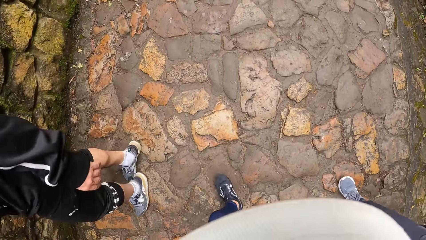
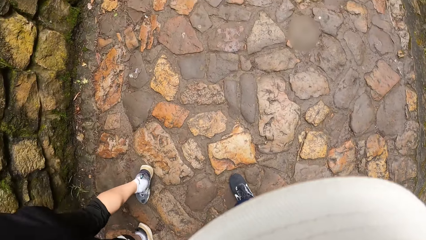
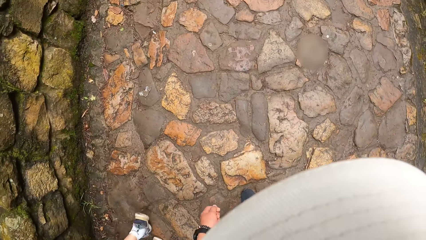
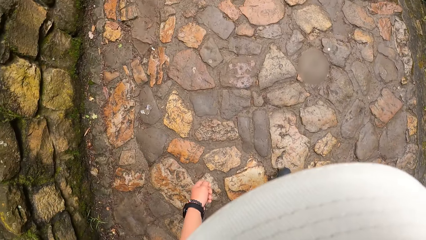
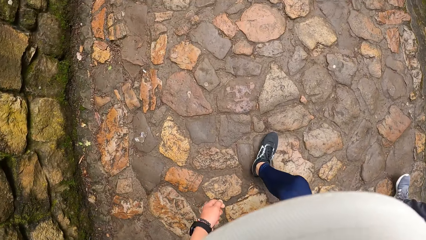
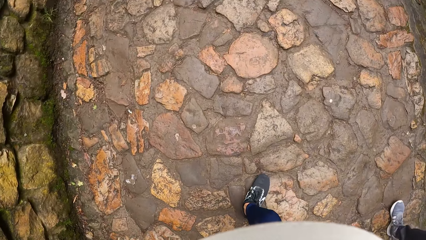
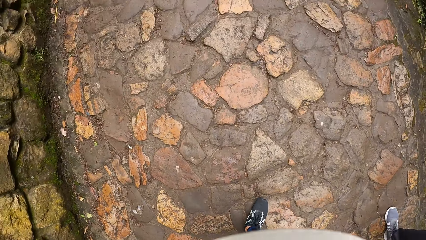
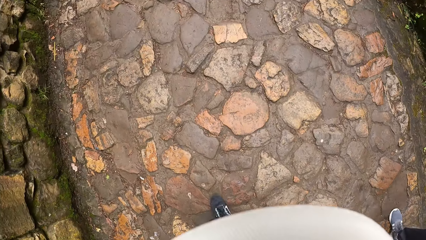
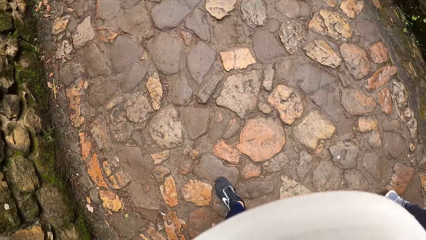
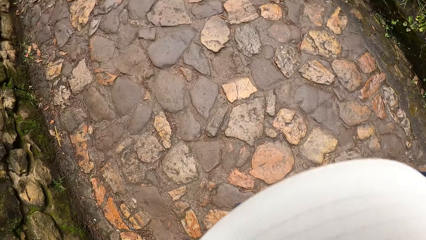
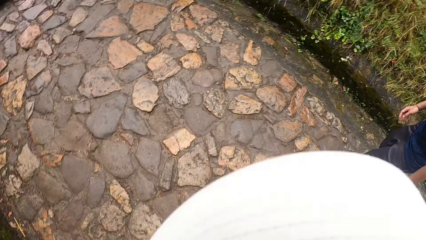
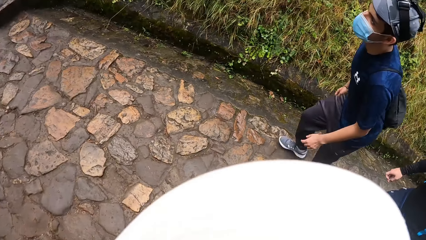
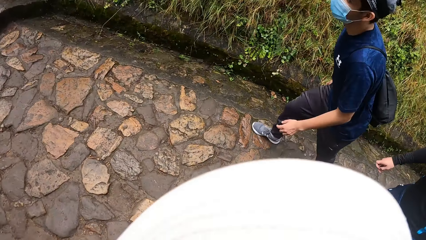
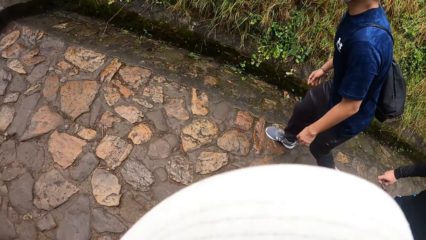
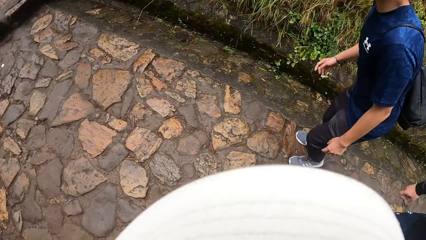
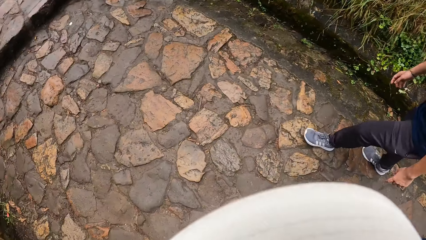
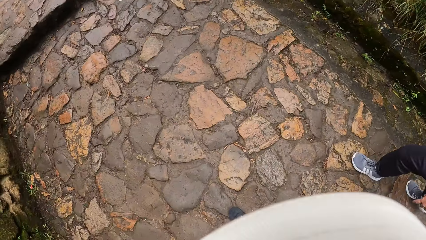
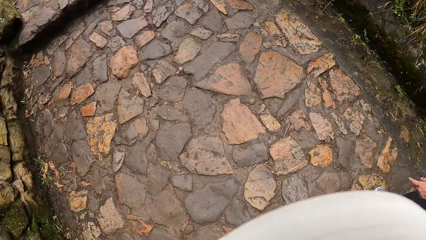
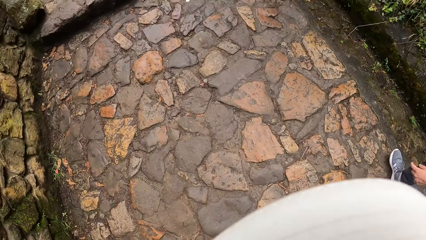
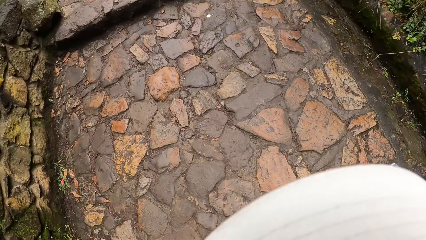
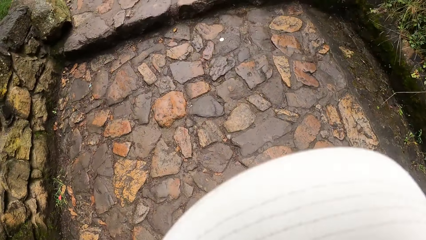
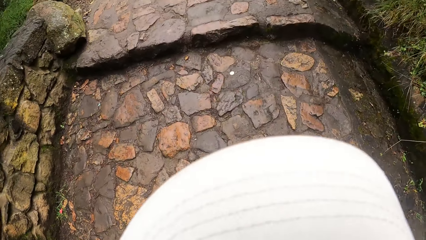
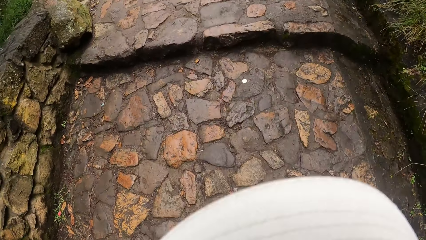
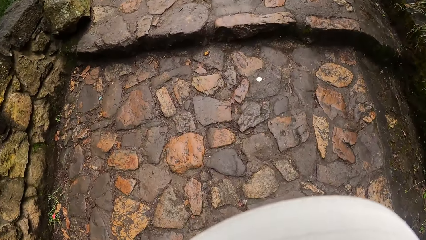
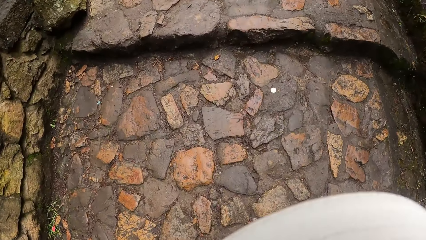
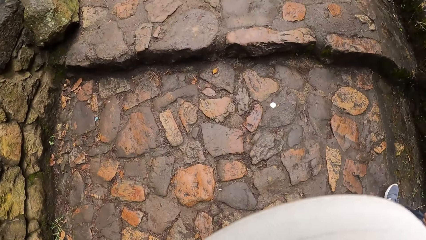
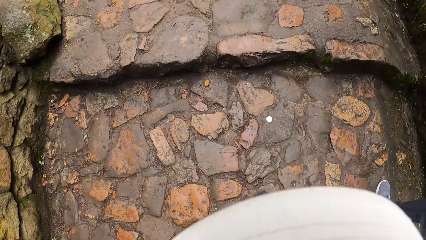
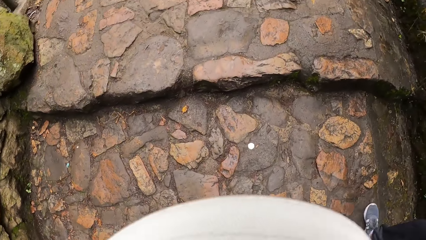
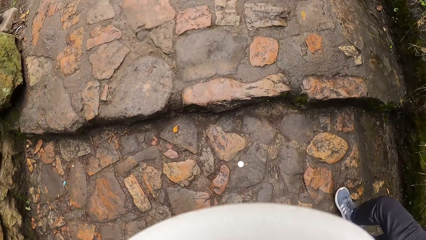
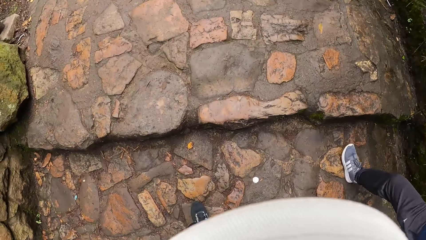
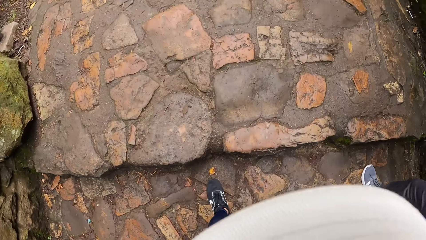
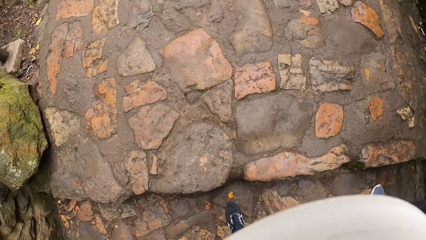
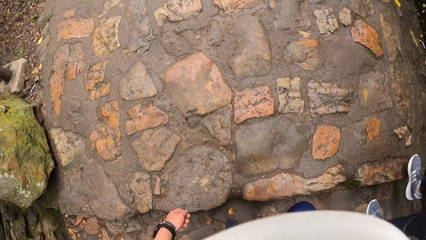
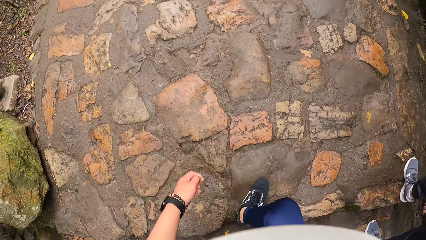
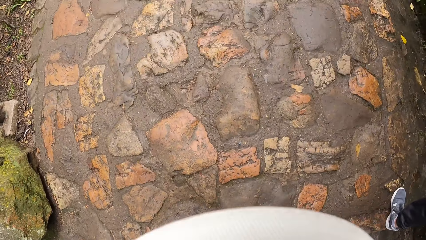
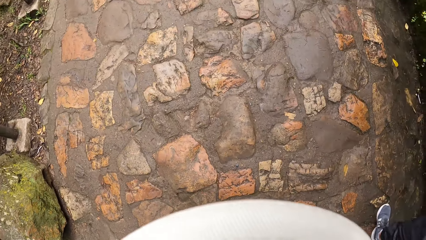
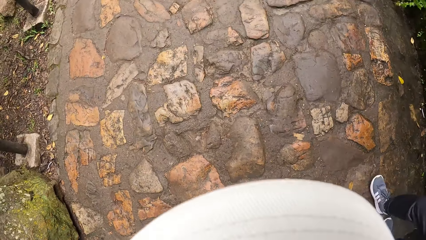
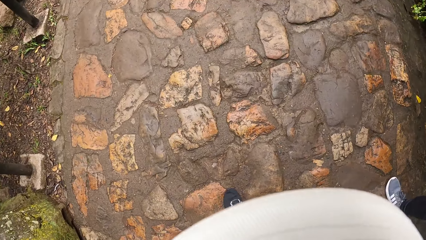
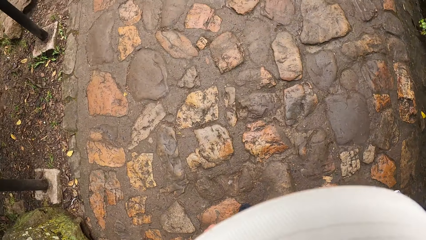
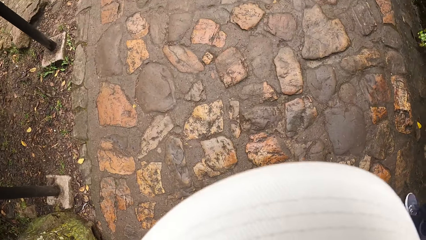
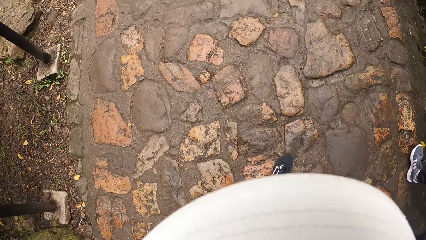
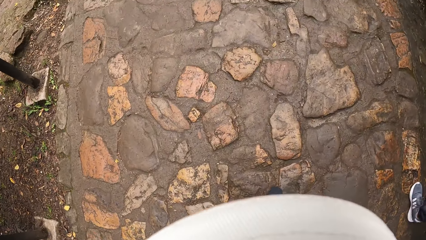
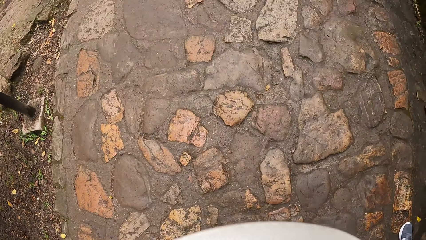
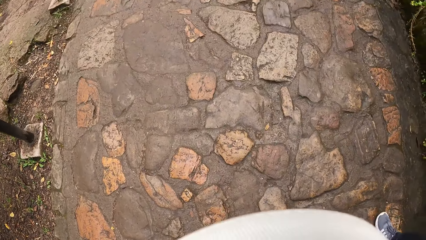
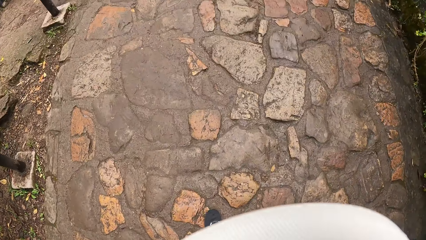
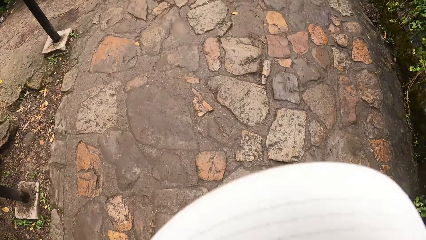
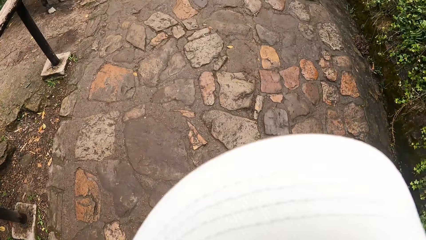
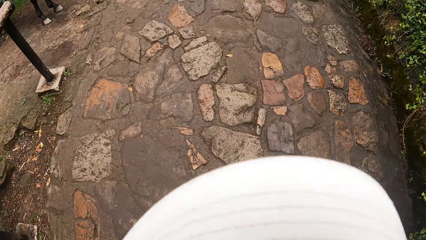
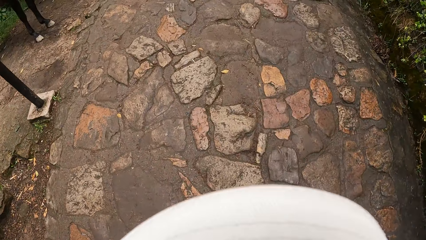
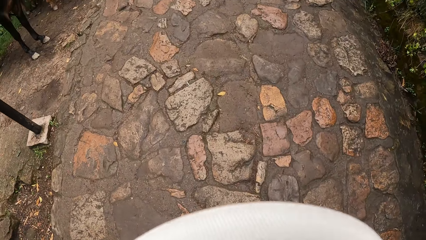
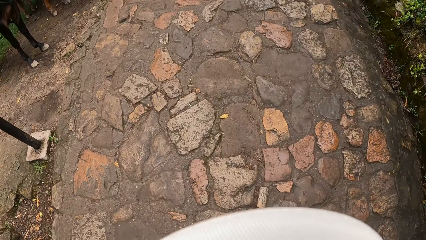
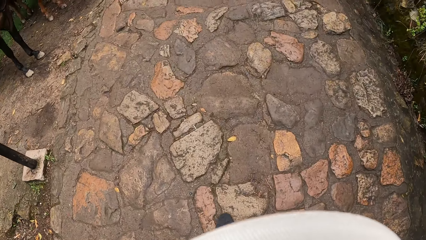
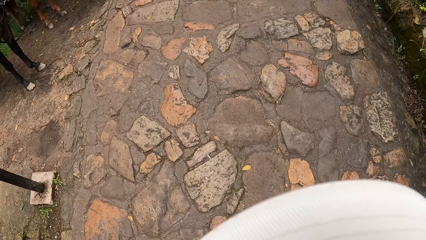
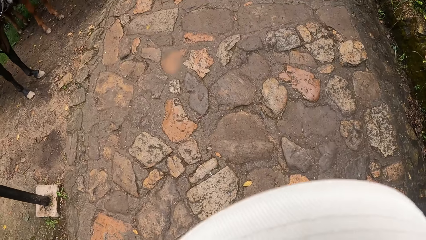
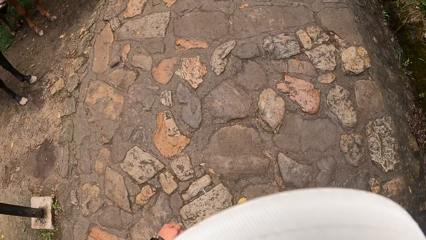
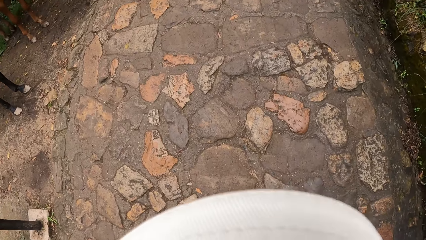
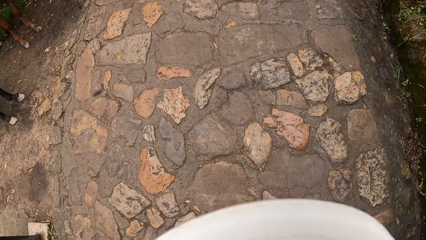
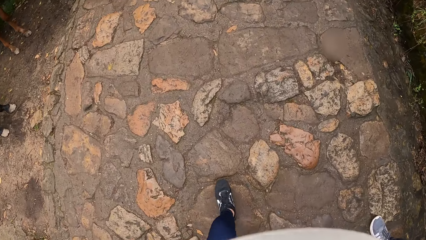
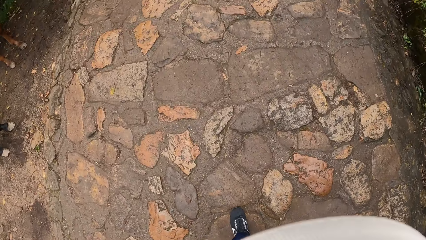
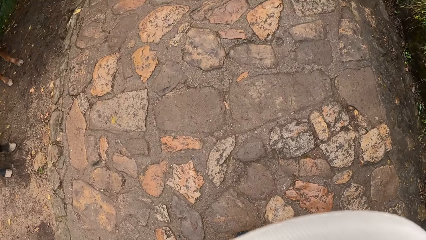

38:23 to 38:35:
The camera wearer looks around. They climb the stair along the pathway. A man climbs the stair along the pathway.

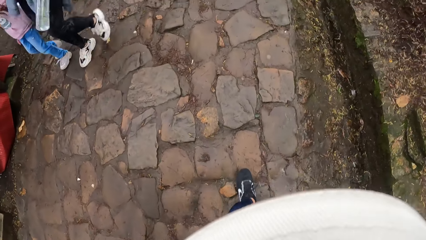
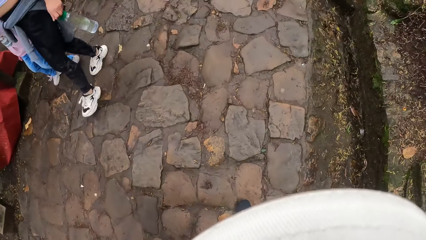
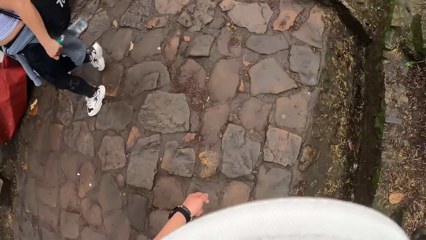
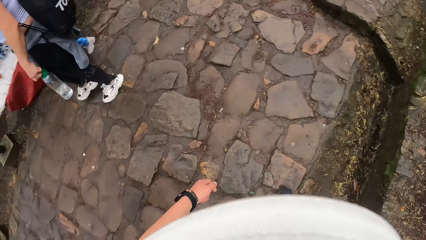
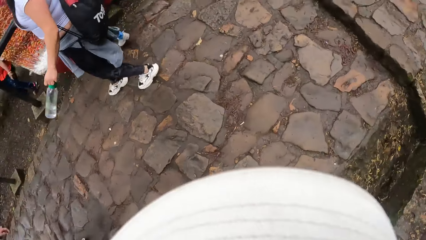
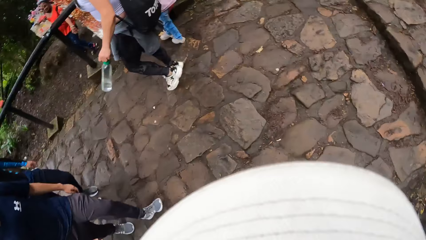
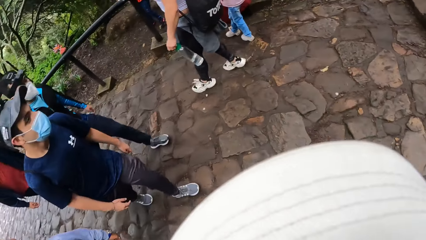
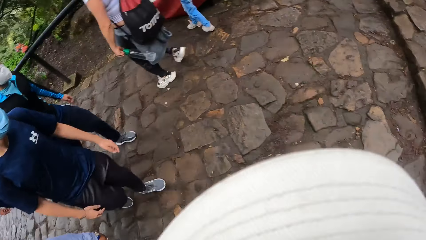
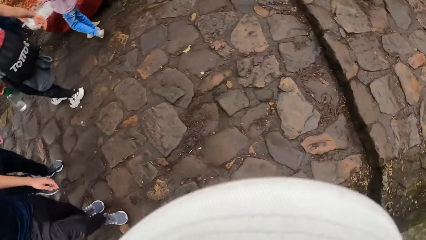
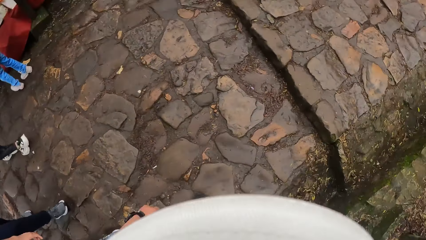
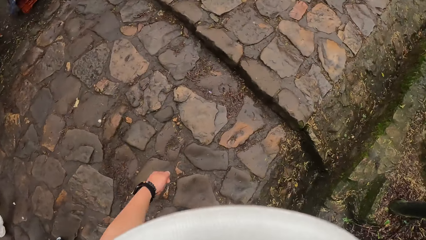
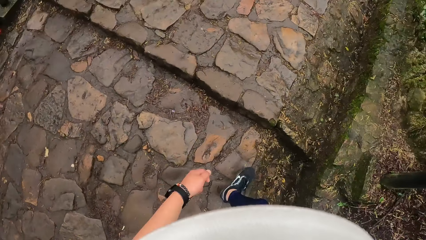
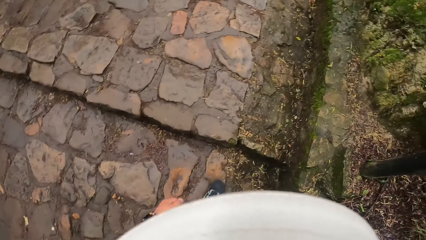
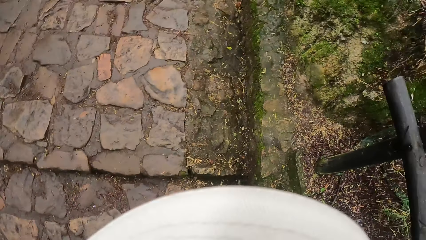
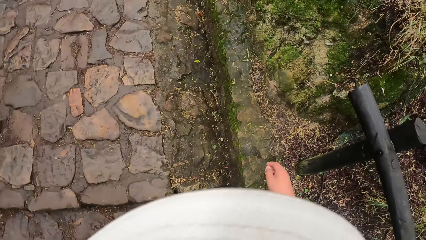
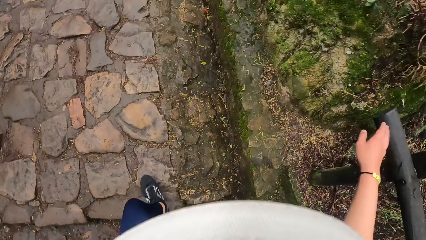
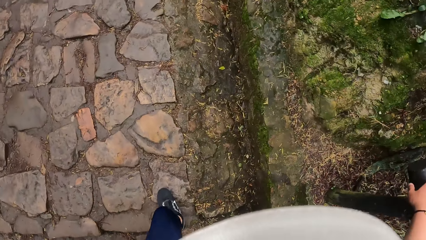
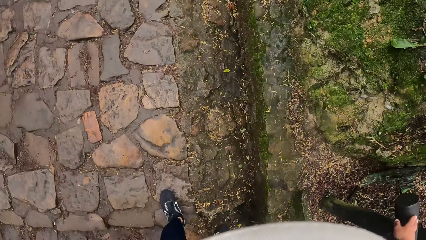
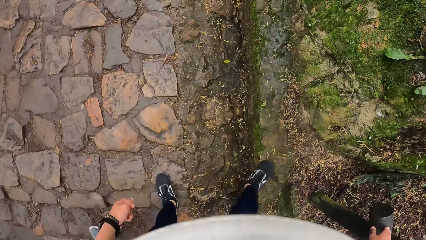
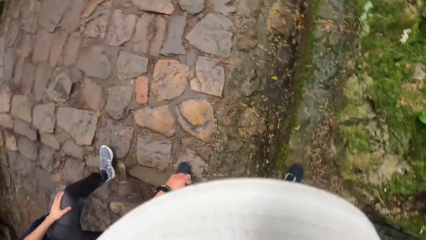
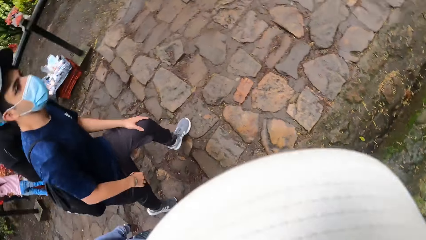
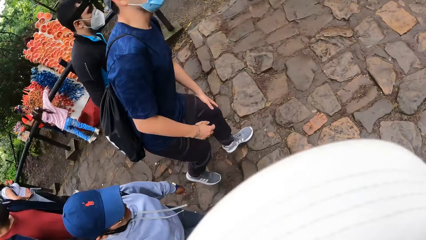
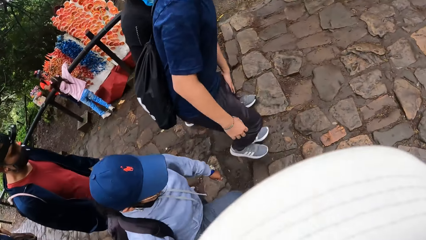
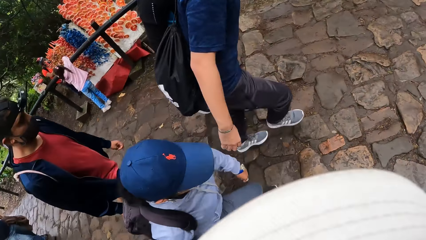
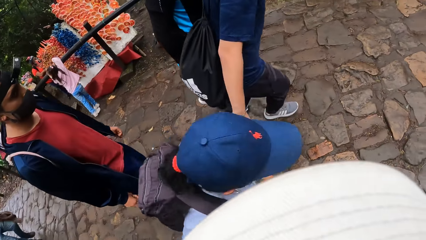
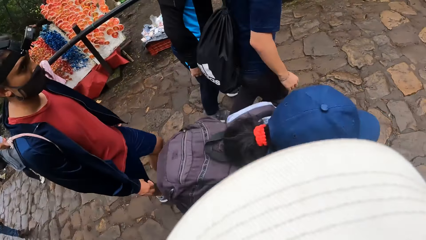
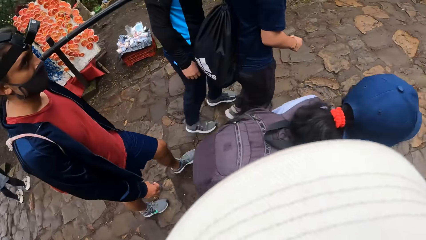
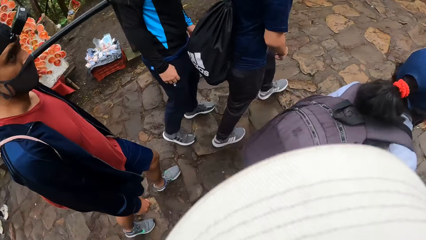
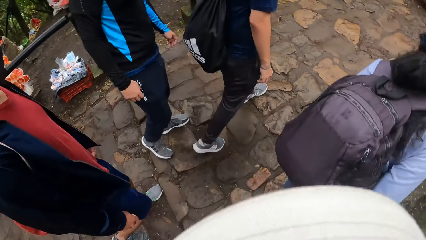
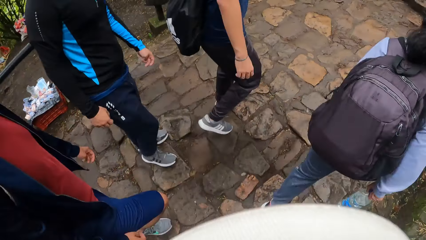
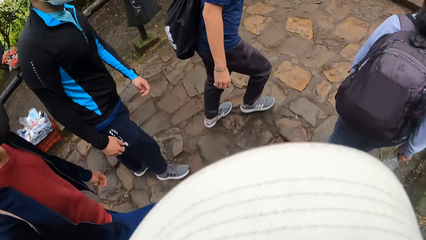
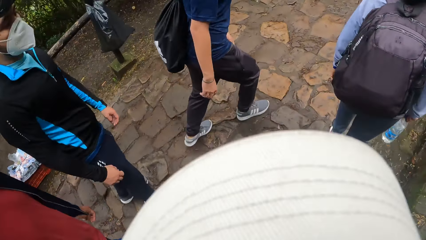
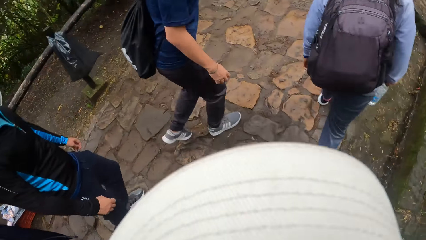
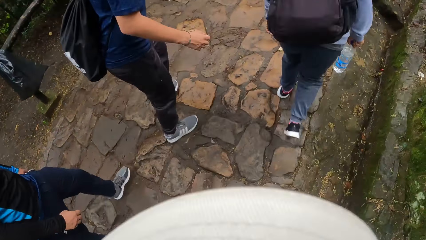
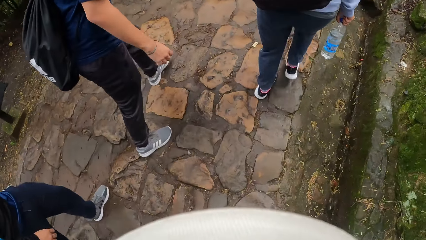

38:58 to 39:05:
The camera wearer looks around. He holds a railing with his right hand along the pathway. He looks around.
